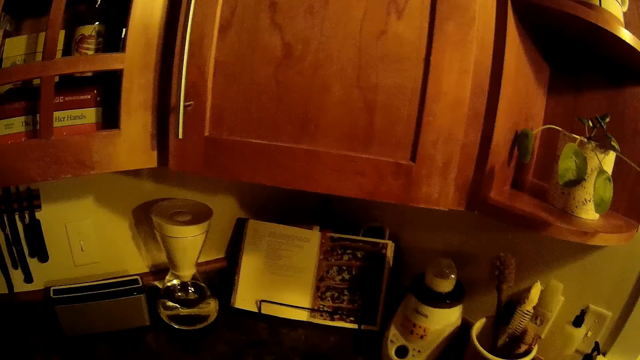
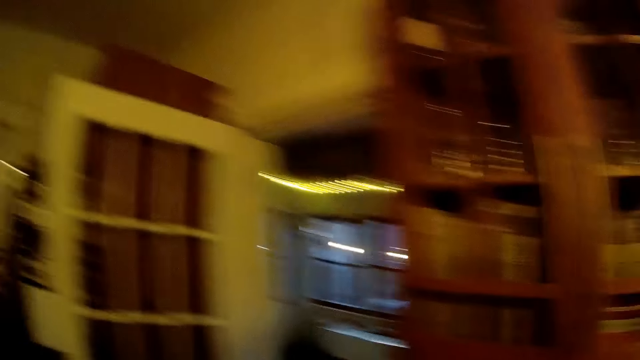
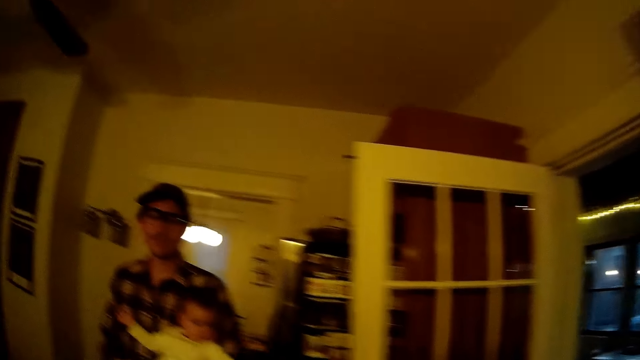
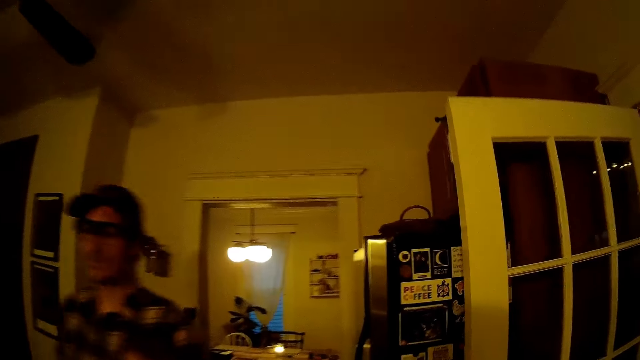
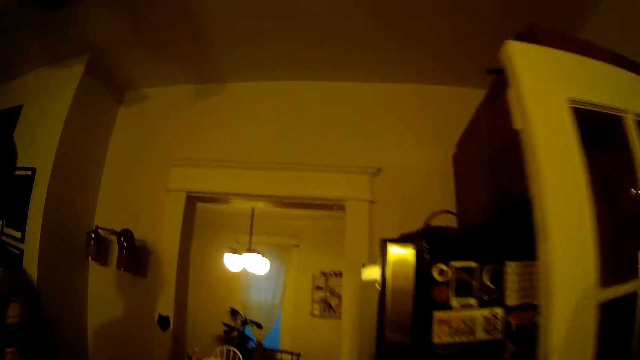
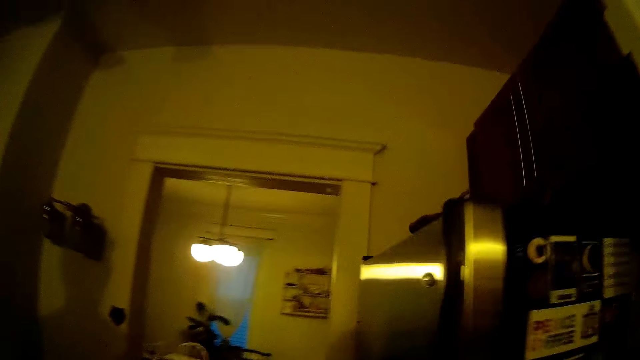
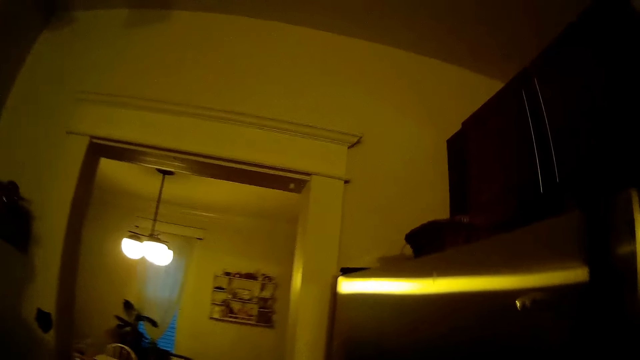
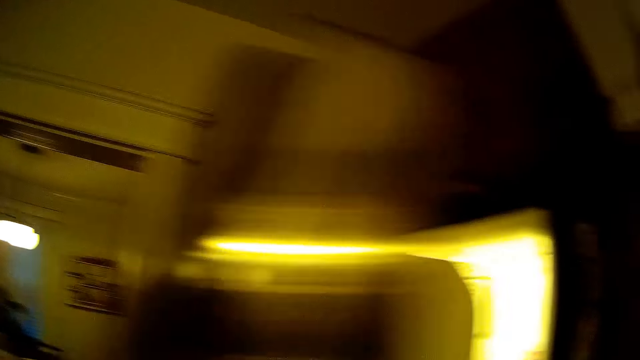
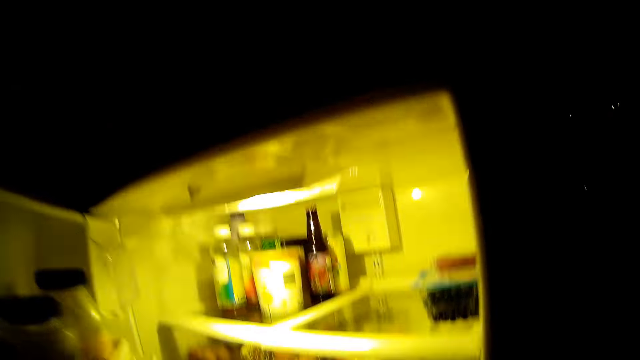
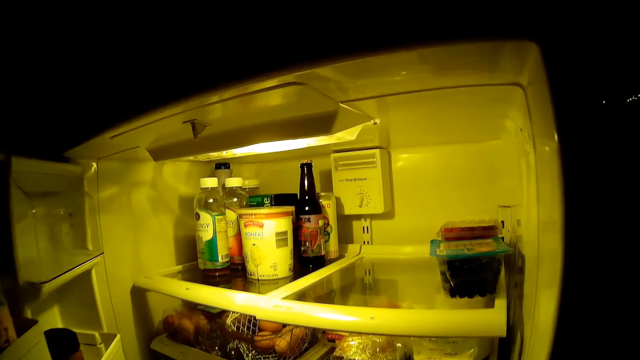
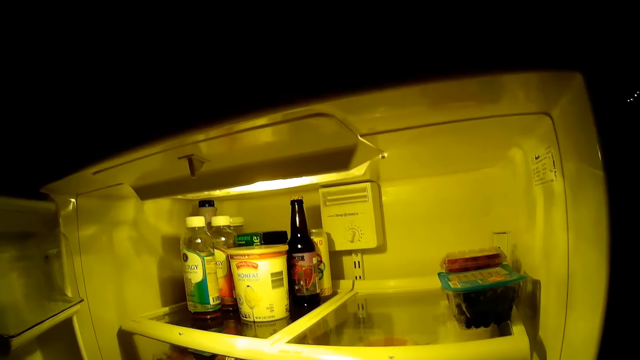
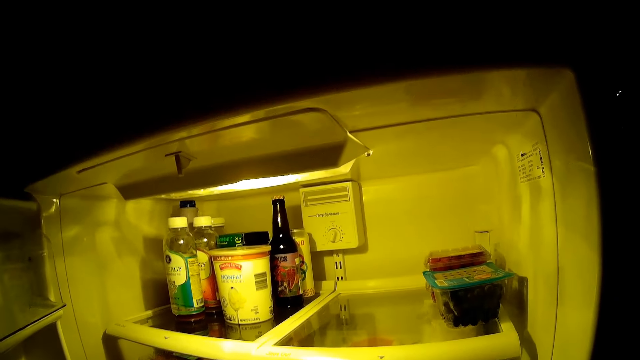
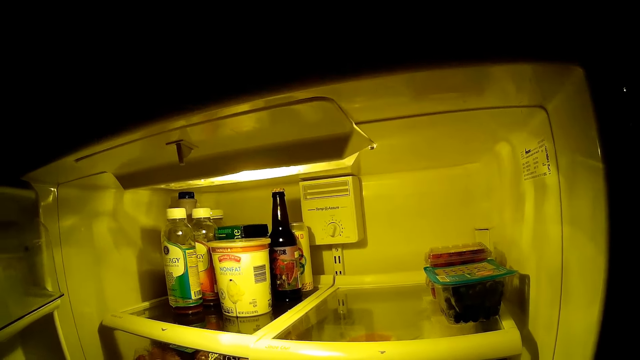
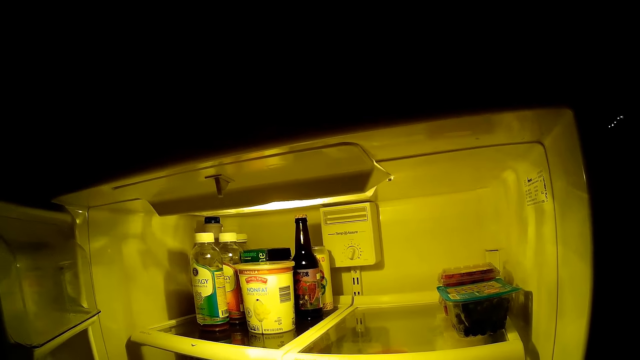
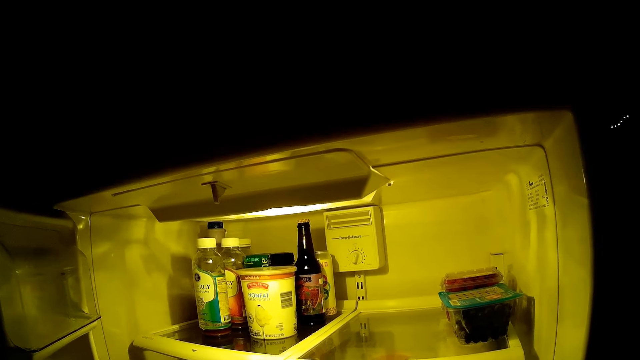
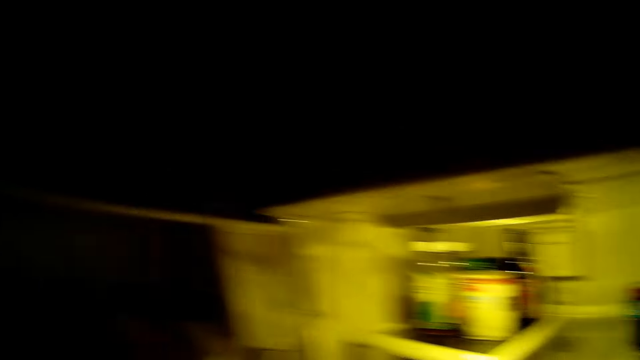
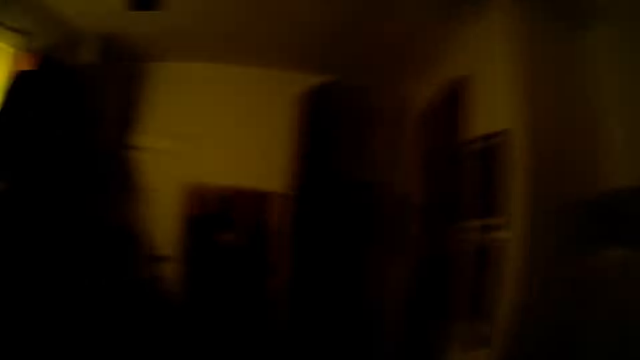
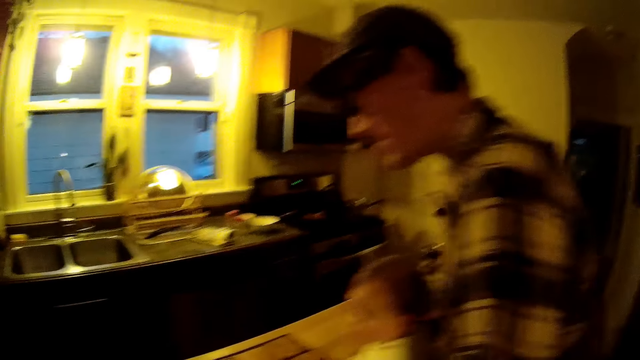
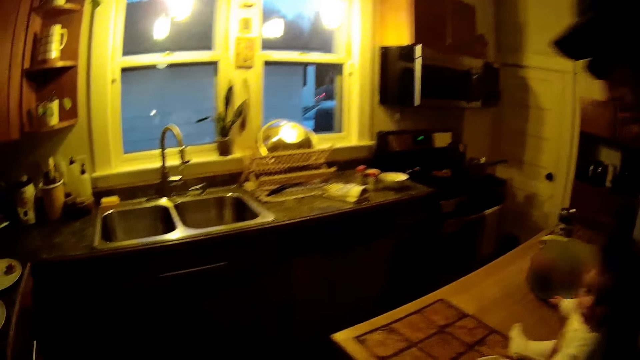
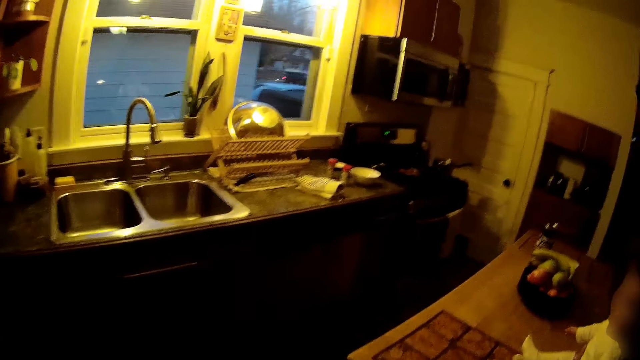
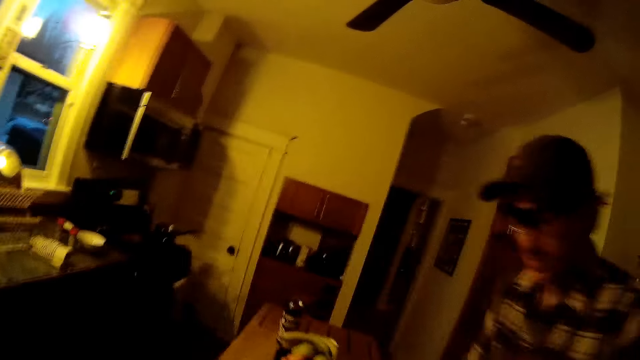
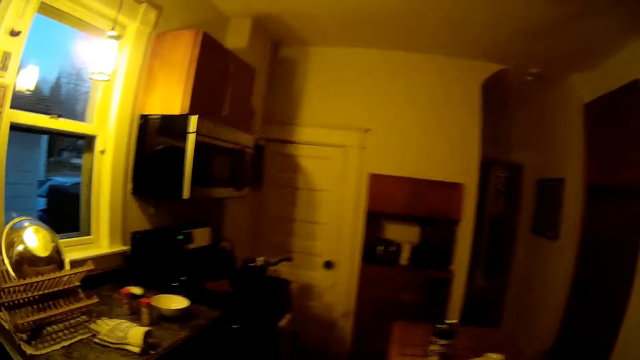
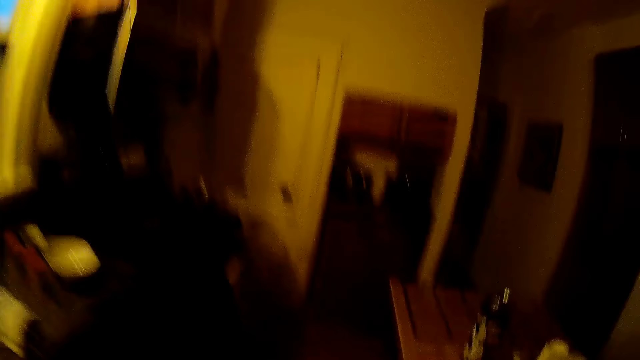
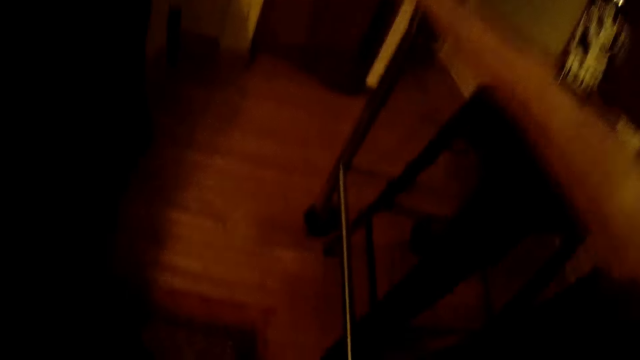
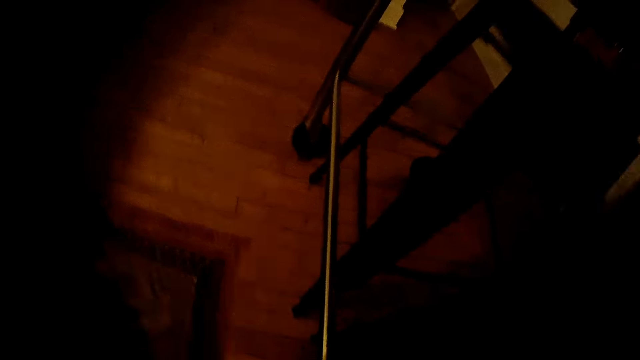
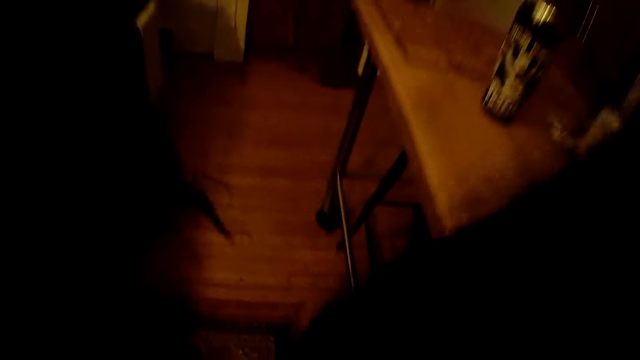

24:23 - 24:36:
The camera wearer walks past the man in the kitchen. She opens the fridge with her left hand. She interacts with the man in the kitchen. The camera wearer looks around the room. She bends down.

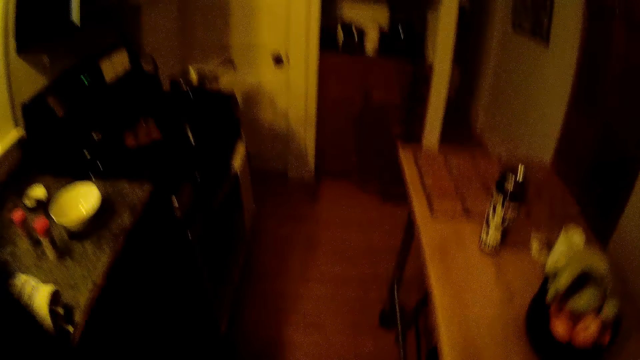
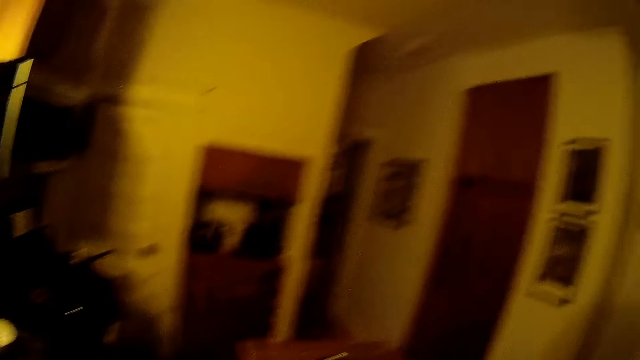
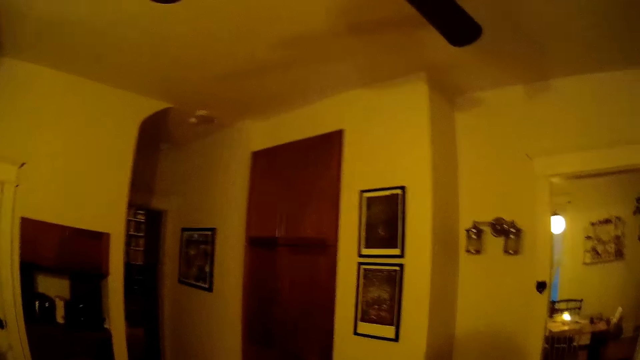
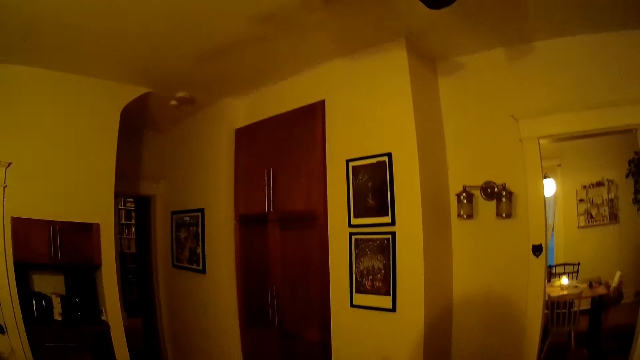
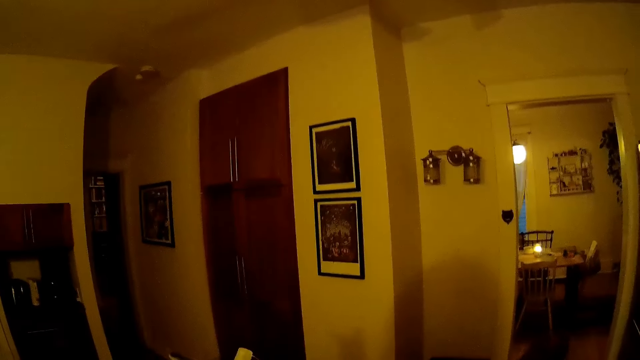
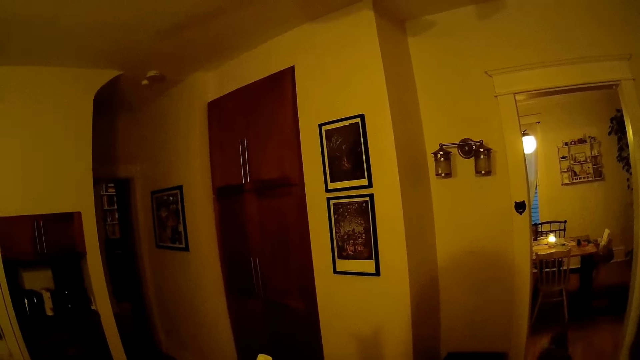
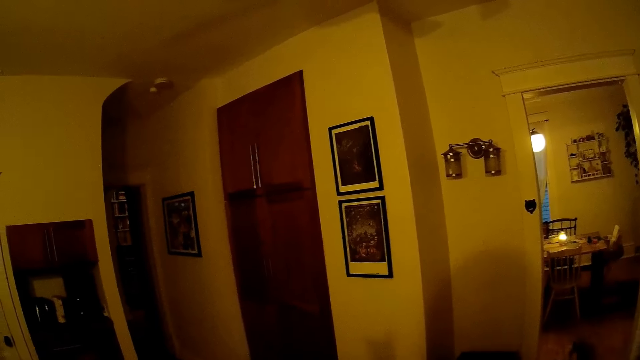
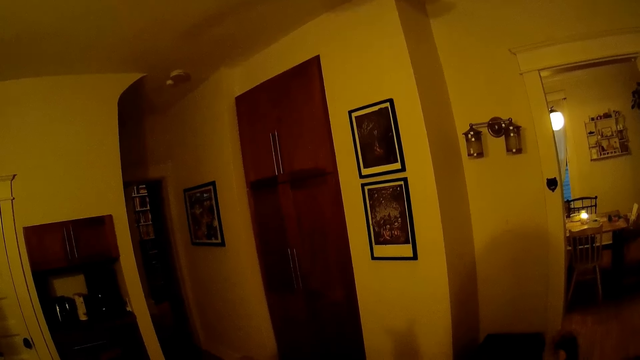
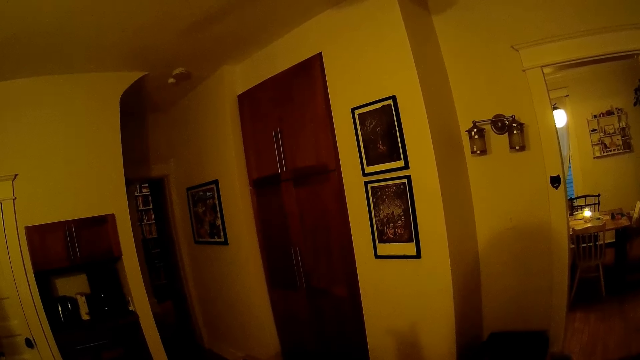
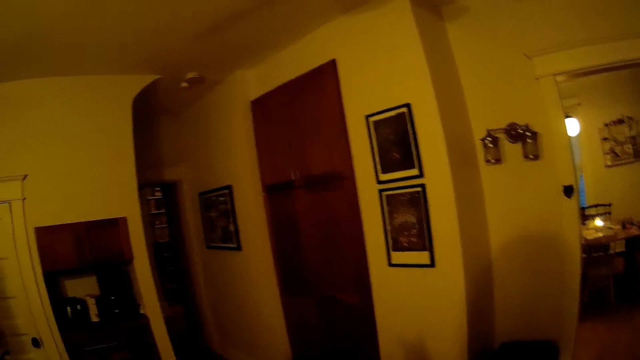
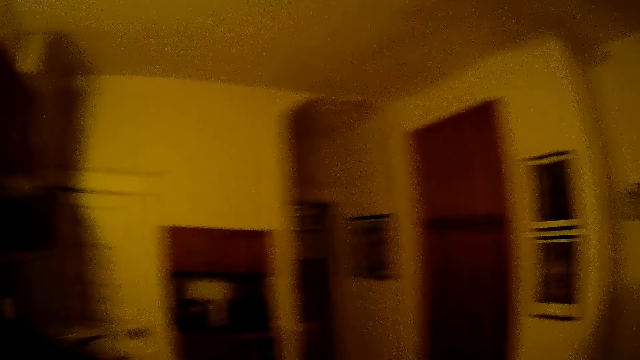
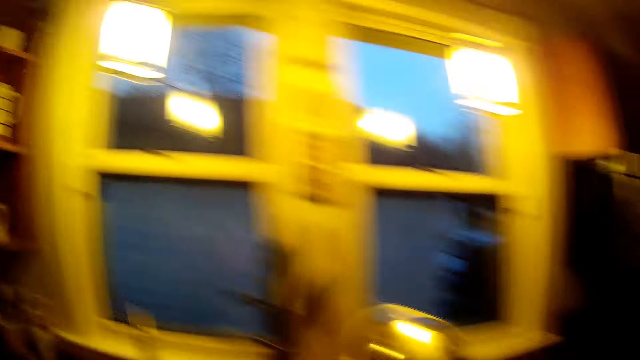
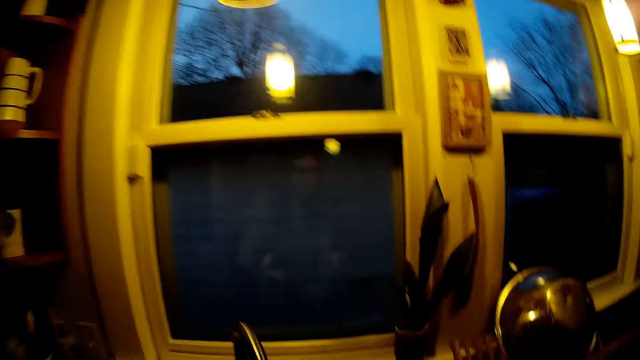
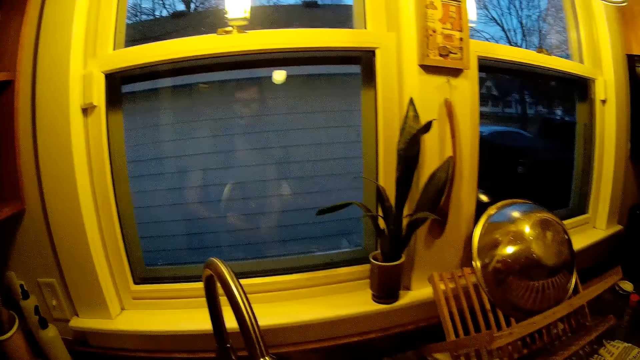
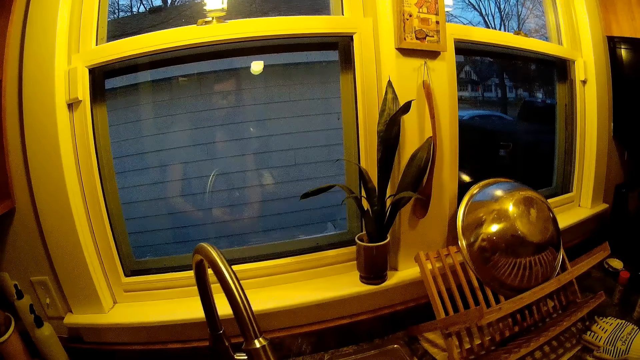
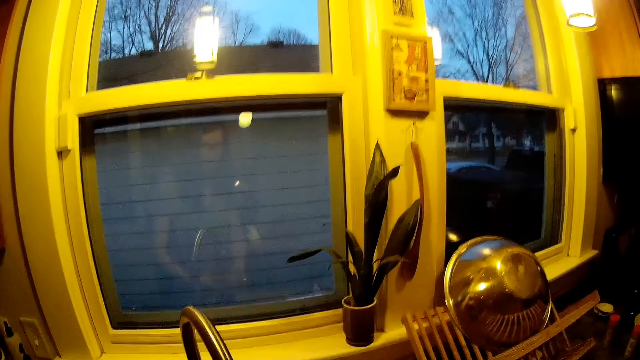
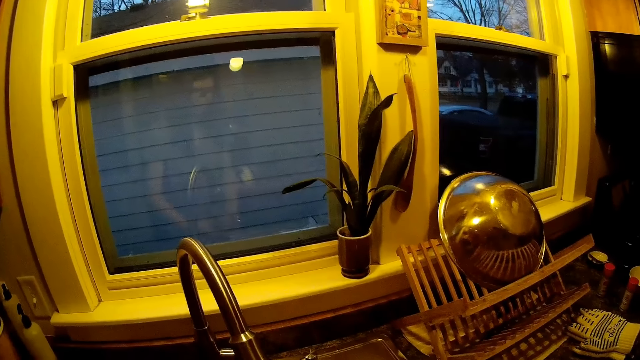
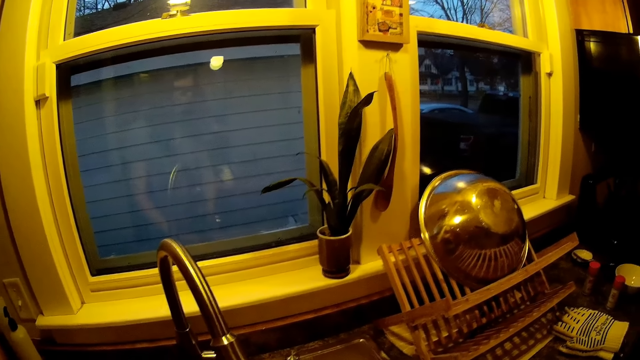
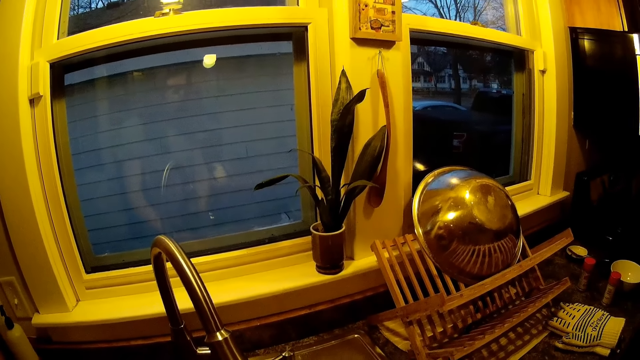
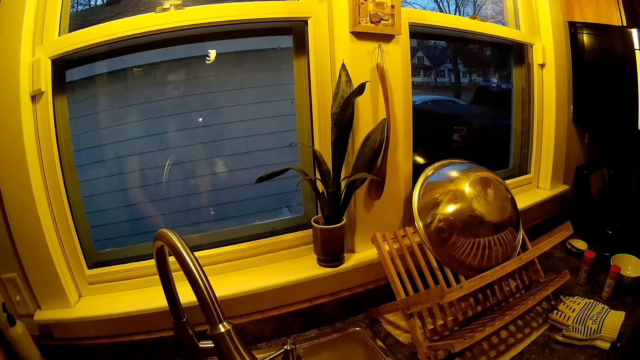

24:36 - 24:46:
The camera wearer stands beside the kitchen table. They look around the room.
